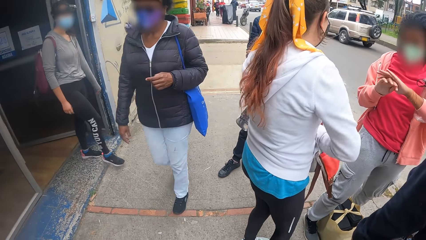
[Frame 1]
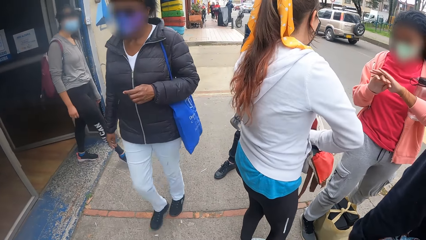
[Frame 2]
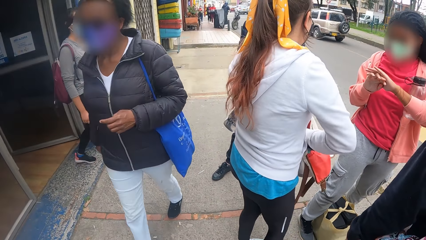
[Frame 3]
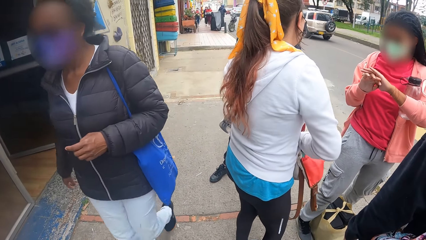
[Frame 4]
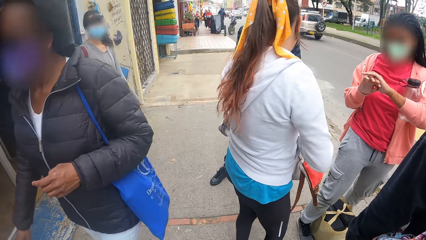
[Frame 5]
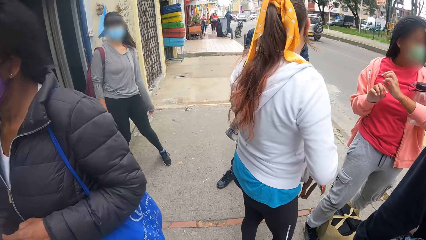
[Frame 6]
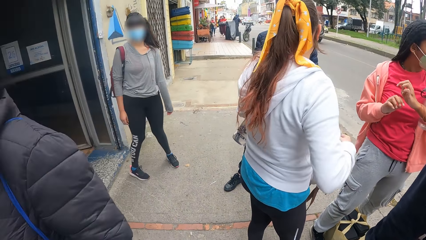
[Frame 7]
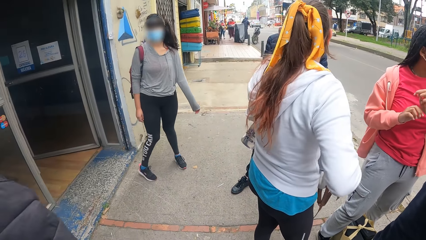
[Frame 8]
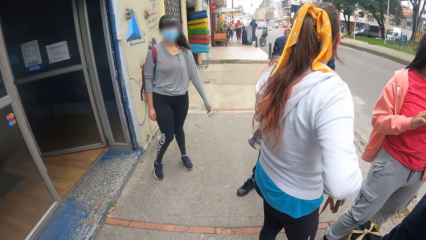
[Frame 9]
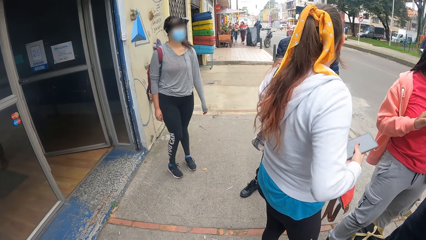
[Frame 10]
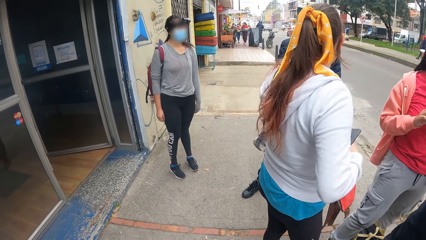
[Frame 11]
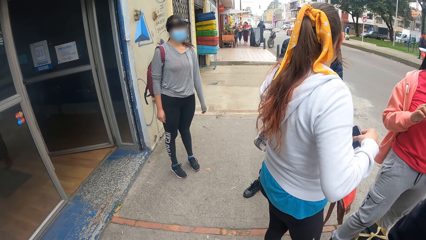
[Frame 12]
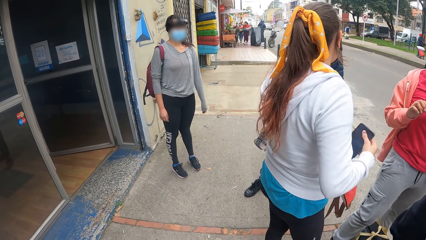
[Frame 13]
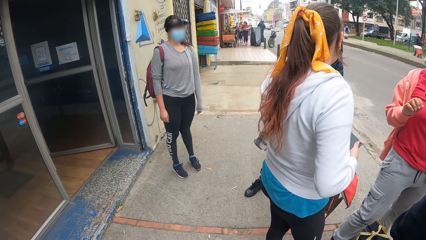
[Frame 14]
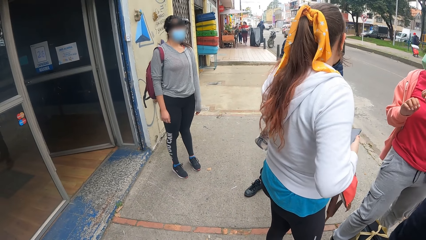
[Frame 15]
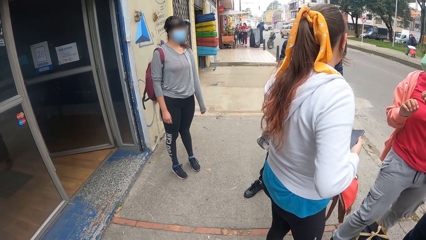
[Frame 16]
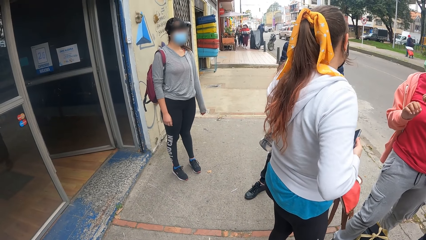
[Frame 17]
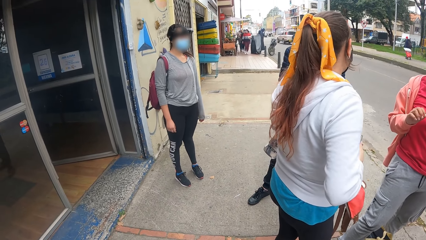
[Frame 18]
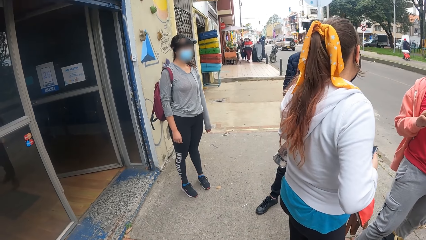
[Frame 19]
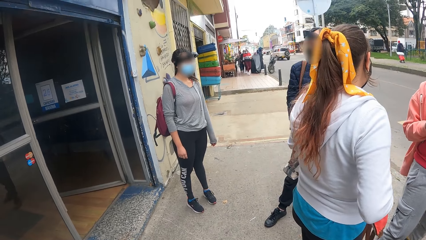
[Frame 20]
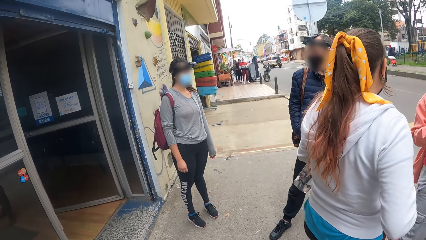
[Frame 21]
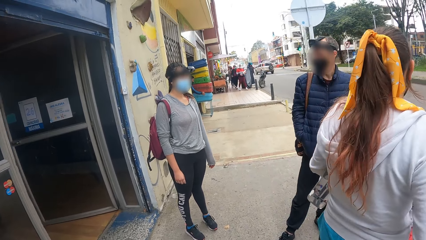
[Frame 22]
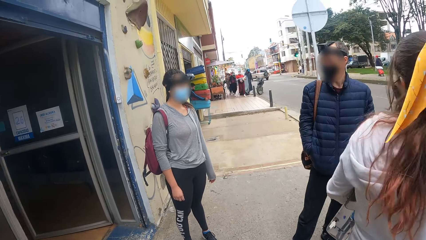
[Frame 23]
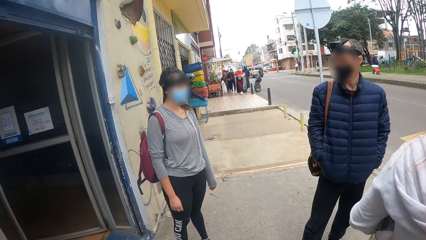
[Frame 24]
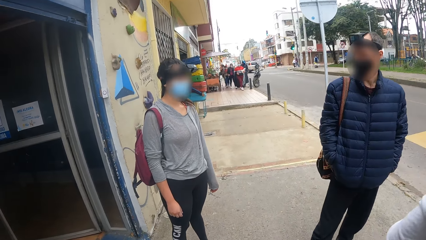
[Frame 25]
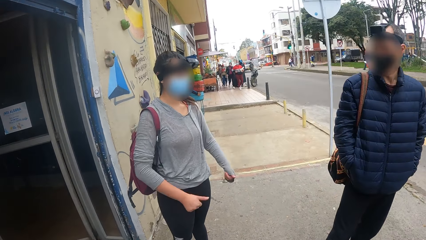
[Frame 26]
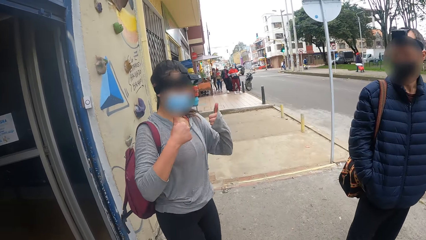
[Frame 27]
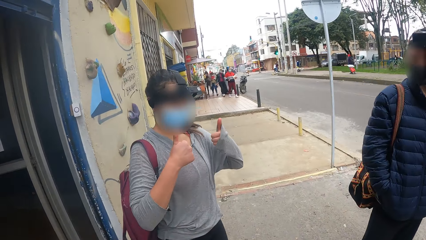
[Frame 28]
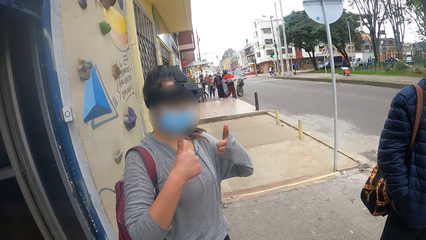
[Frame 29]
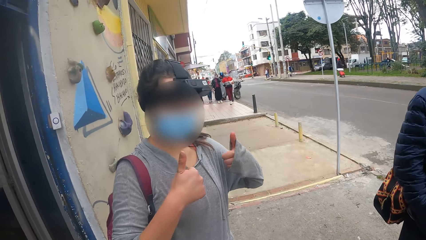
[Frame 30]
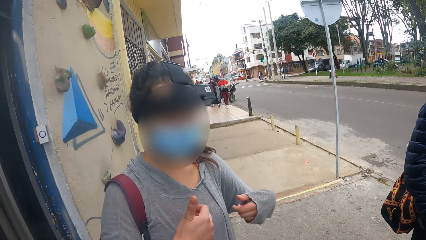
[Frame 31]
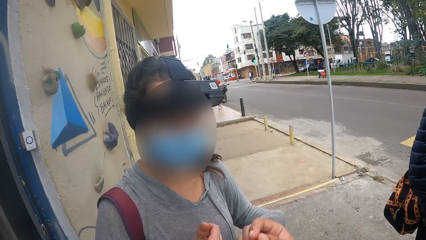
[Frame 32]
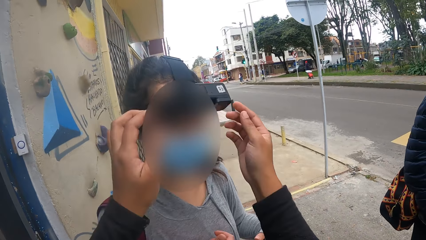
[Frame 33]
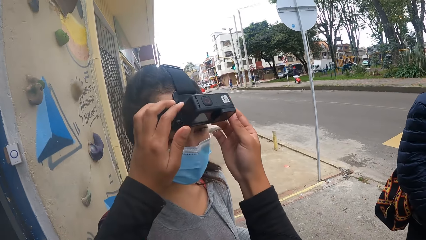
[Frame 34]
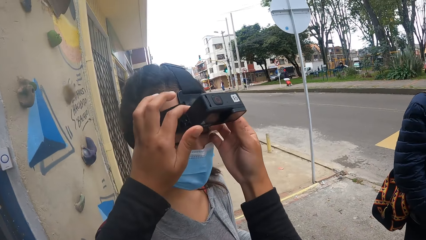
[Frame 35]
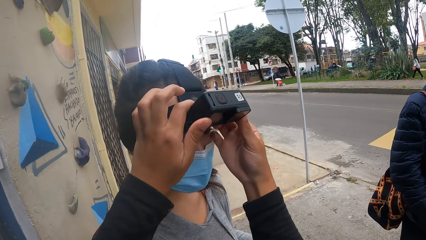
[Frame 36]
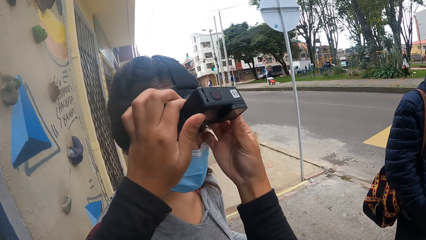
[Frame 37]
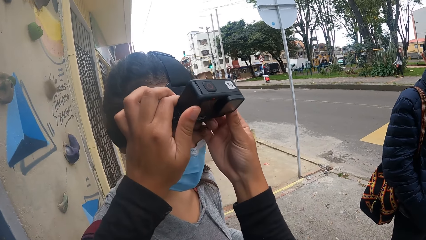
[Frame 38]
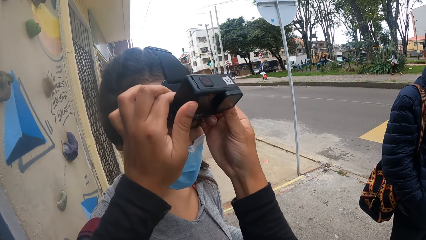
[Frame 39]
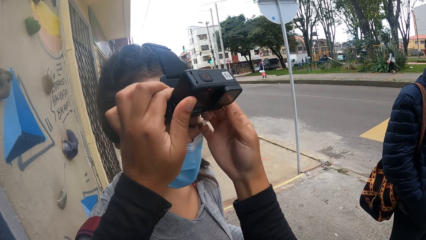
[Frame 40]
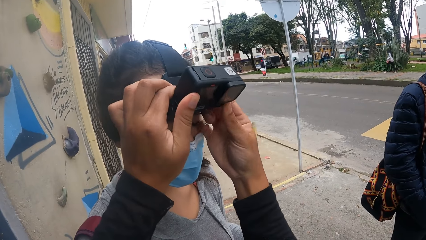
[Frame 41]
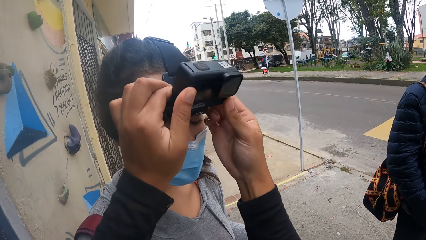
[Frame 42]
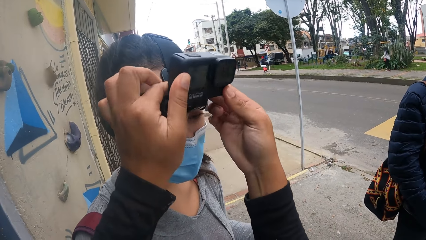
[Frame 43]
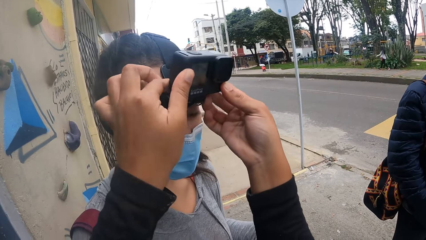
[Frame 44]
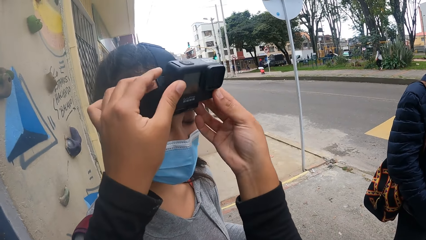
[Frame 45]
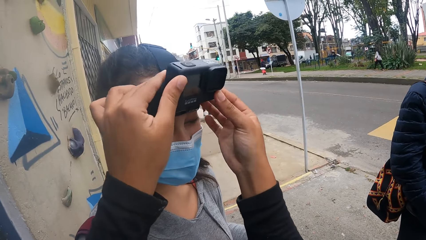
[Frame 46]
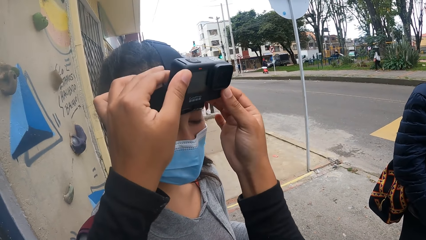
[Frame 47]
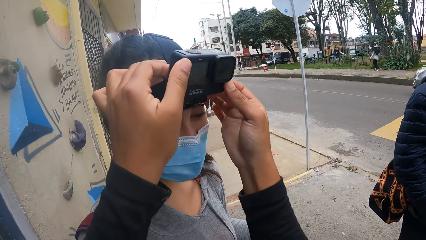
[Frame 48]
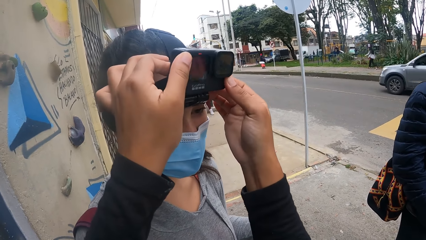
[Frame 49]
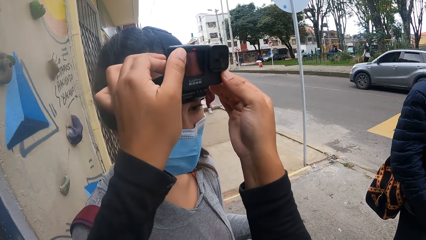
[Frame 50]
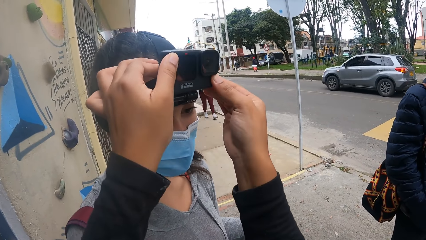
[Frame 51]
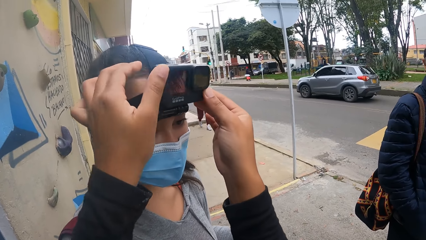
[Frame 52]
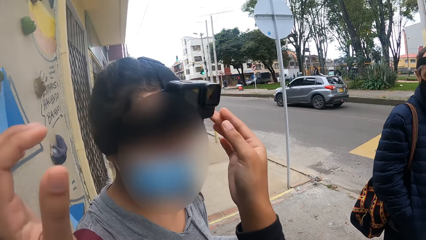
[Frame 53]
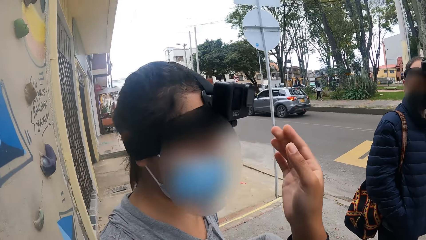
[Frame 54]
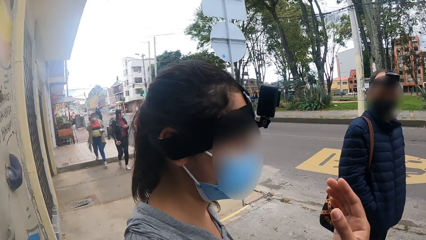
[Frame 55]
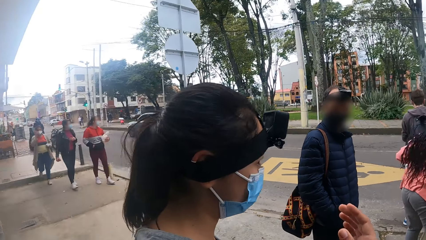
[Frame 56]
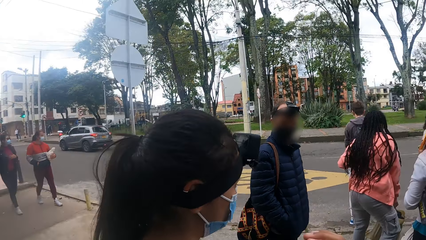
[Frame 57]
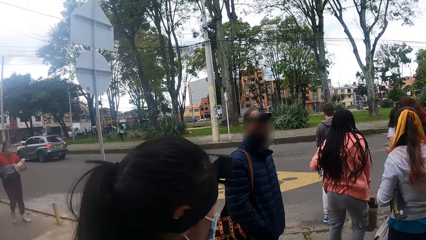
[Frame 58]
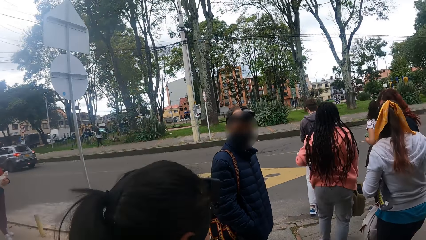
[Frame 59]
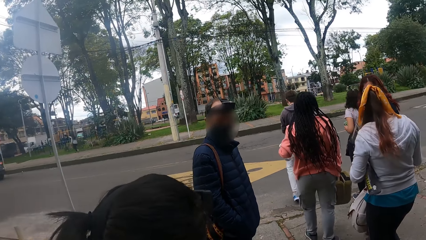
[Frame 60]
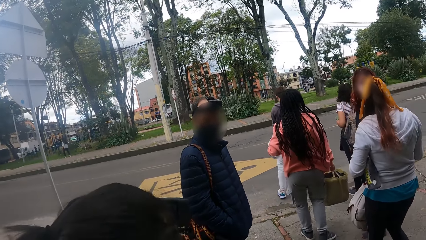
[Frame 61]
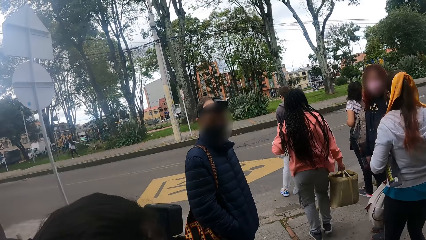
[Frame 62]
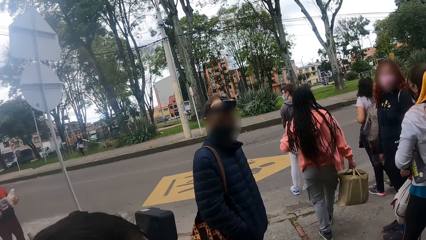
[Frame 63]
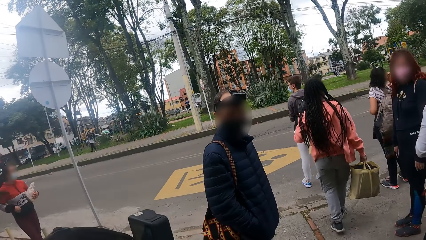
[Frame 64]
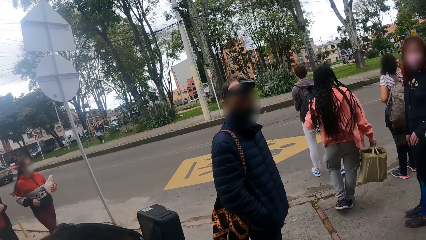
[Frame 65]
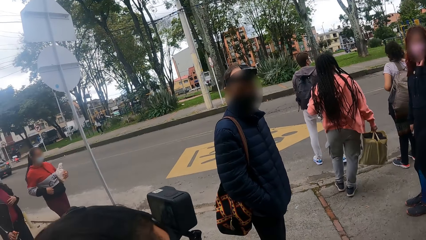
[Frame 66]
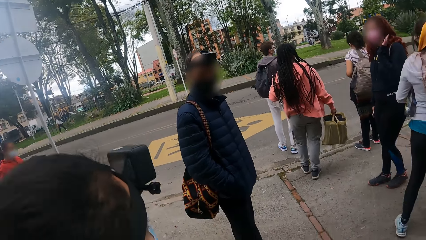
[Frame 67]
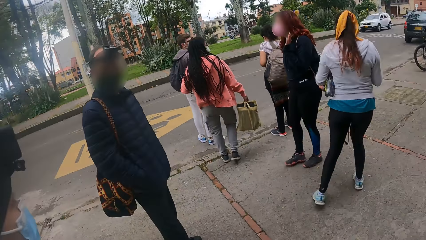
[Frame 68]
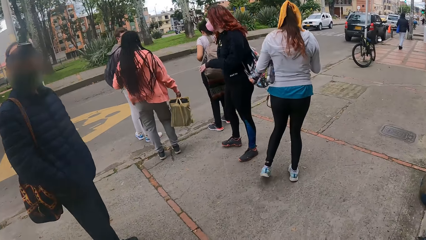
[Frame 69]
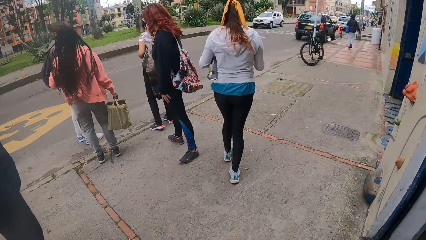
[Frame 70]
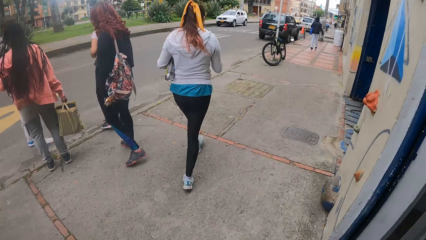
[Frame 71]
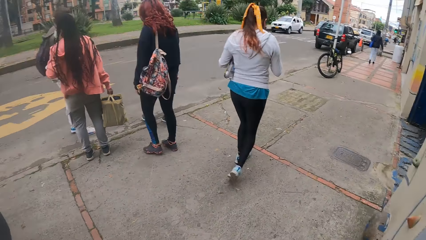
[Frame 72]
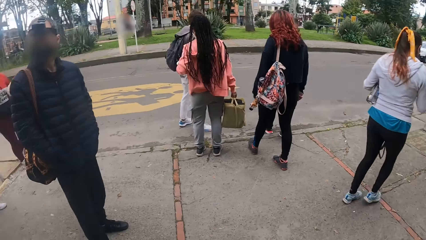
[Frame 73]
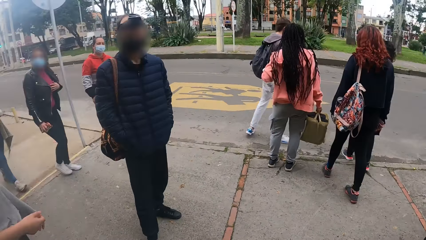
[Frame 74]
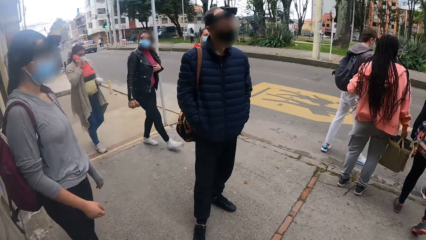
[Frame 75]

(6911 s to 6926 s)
The camera wearer walks. He adjusts a woman's camera with his hands. He looks around.
